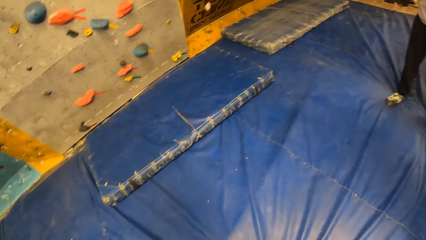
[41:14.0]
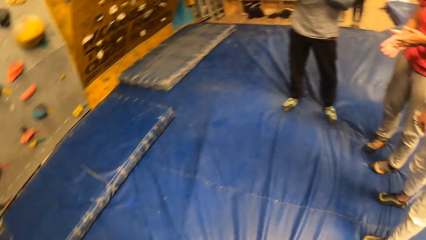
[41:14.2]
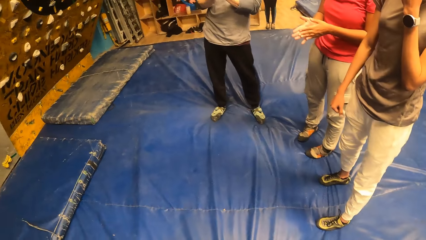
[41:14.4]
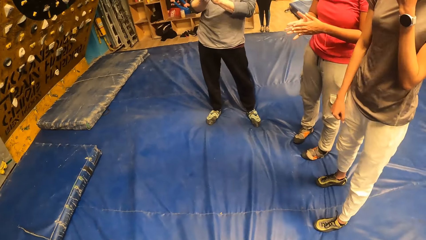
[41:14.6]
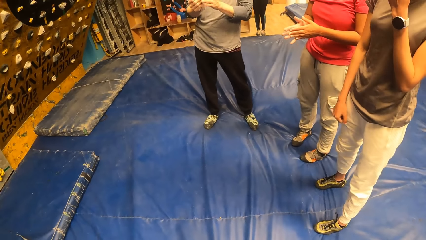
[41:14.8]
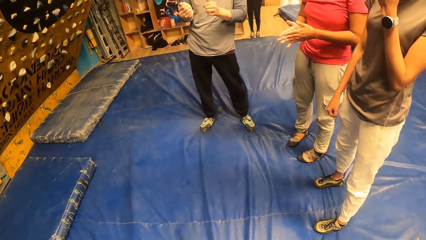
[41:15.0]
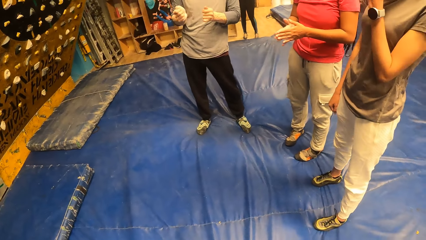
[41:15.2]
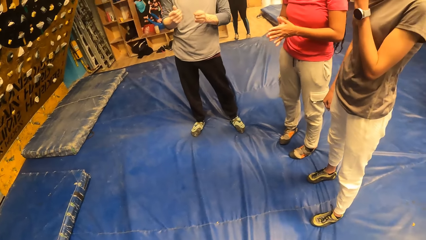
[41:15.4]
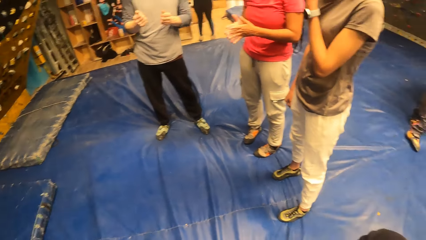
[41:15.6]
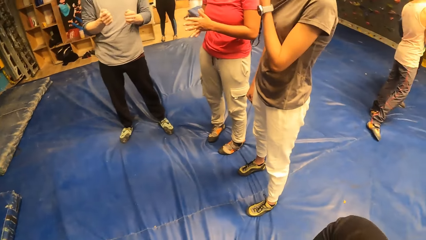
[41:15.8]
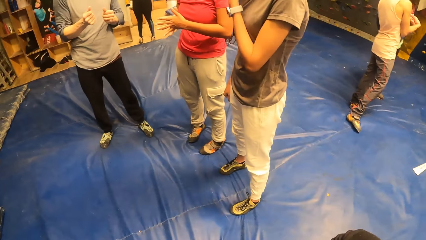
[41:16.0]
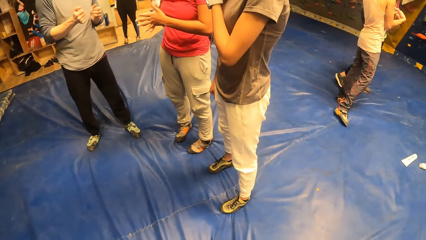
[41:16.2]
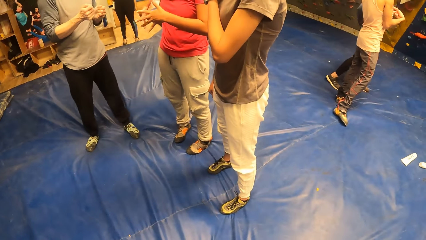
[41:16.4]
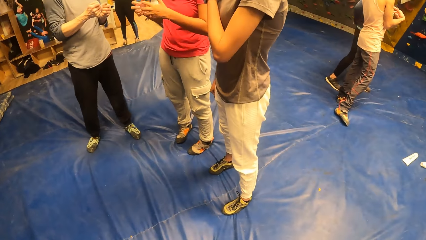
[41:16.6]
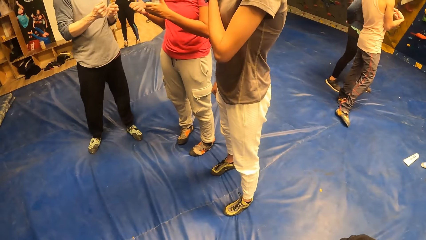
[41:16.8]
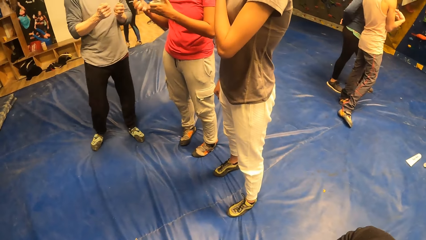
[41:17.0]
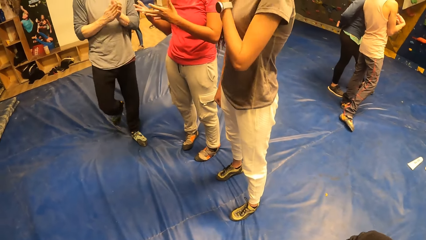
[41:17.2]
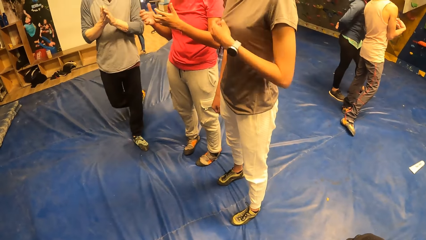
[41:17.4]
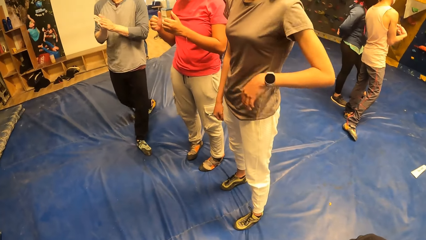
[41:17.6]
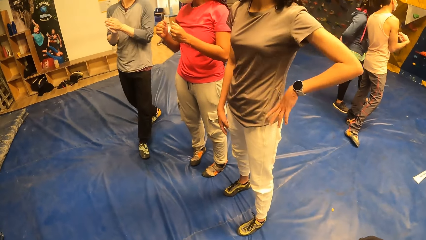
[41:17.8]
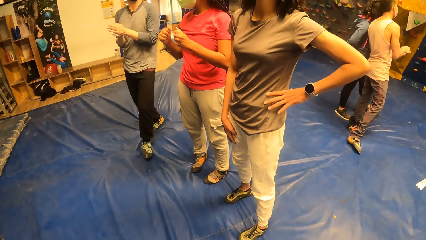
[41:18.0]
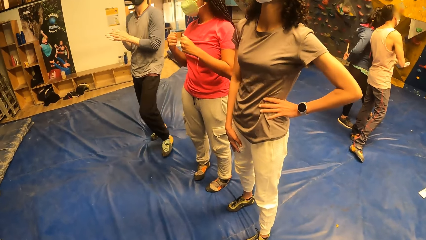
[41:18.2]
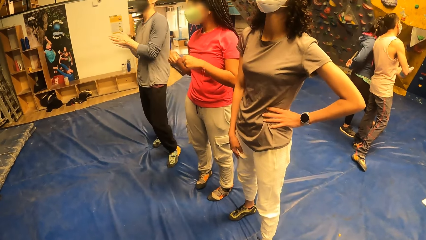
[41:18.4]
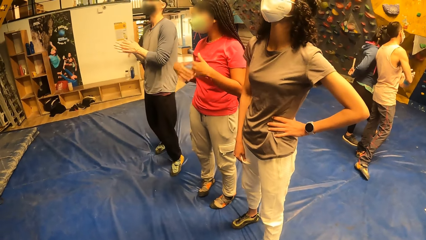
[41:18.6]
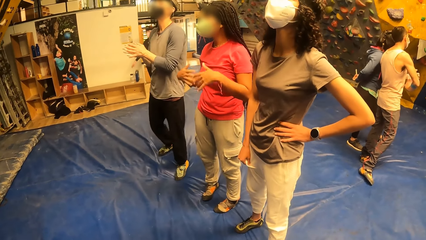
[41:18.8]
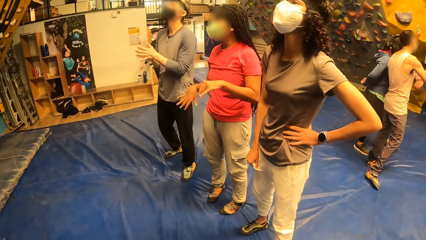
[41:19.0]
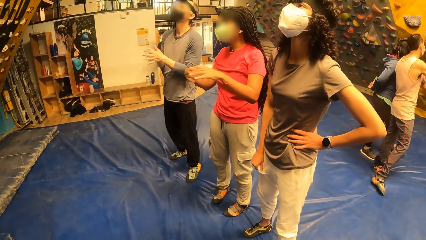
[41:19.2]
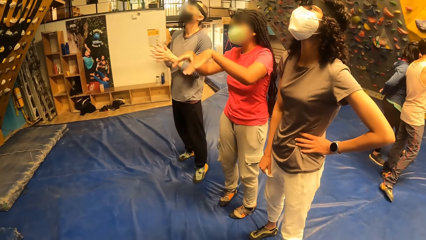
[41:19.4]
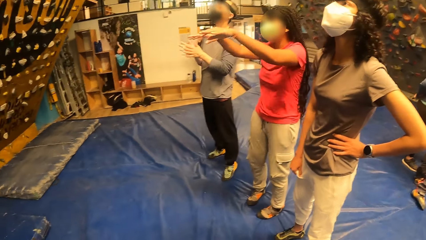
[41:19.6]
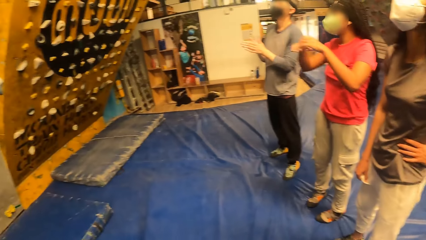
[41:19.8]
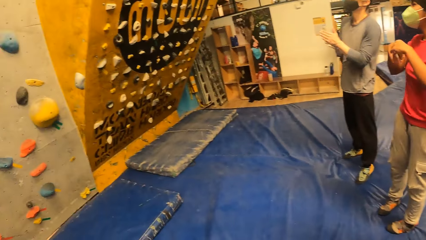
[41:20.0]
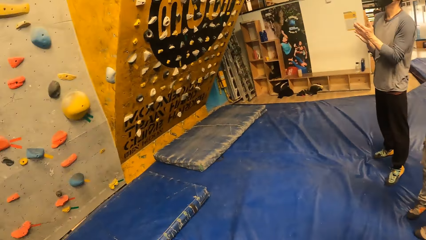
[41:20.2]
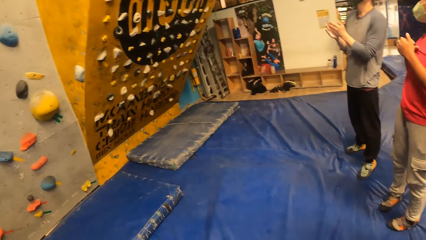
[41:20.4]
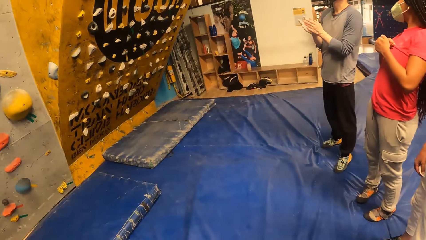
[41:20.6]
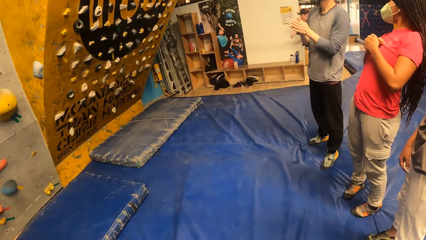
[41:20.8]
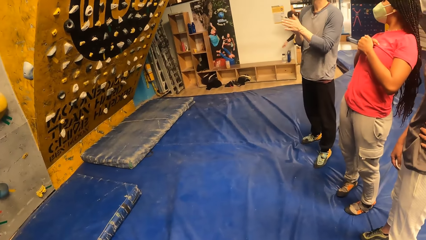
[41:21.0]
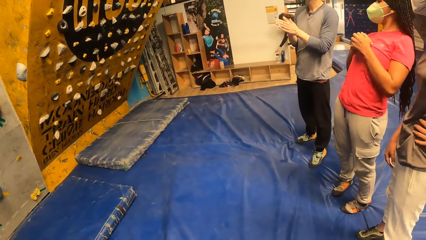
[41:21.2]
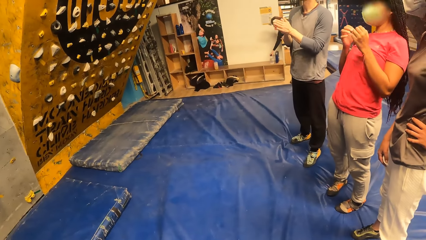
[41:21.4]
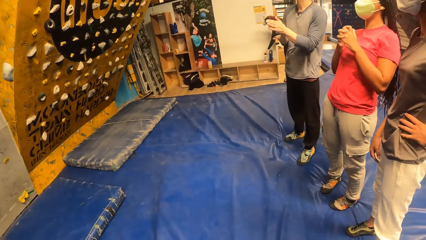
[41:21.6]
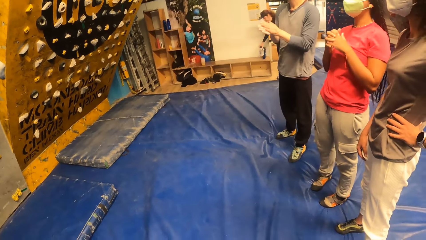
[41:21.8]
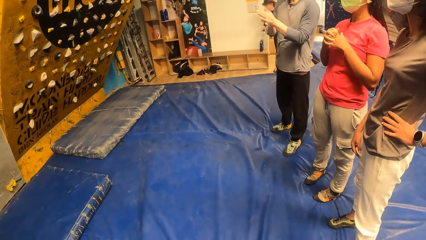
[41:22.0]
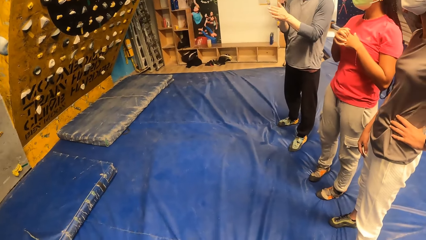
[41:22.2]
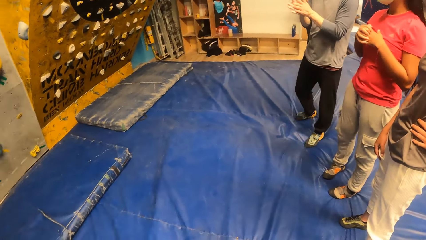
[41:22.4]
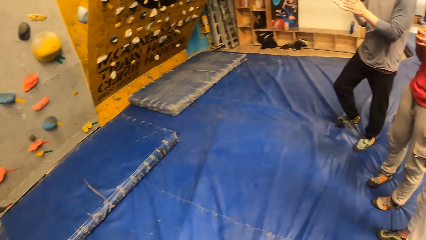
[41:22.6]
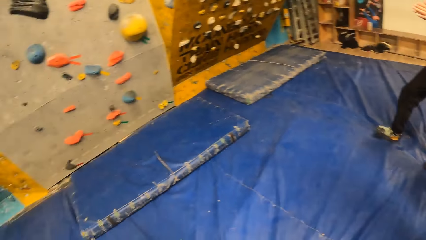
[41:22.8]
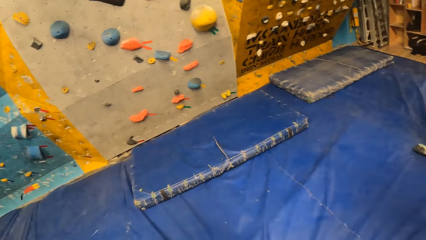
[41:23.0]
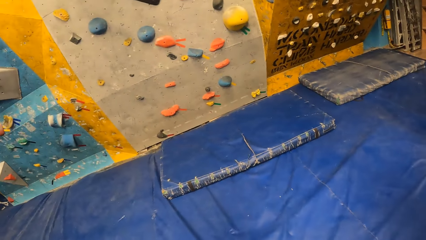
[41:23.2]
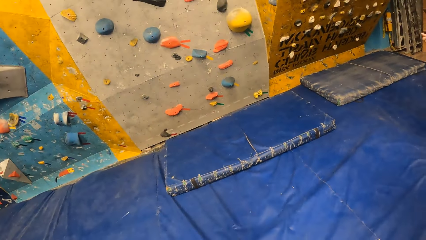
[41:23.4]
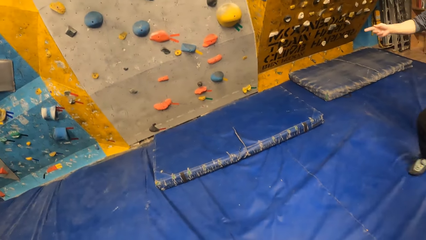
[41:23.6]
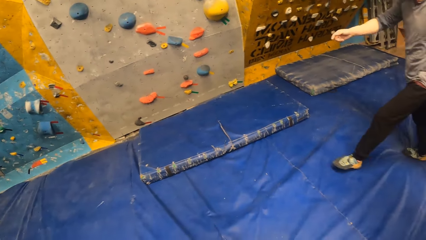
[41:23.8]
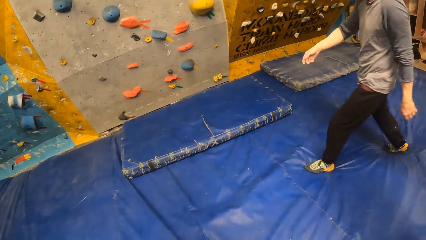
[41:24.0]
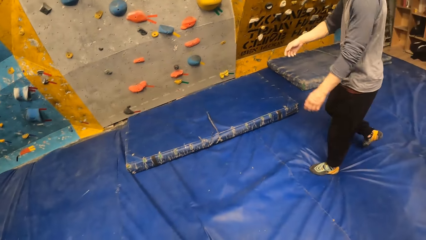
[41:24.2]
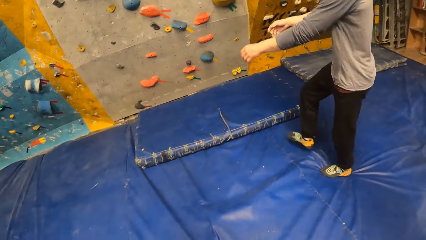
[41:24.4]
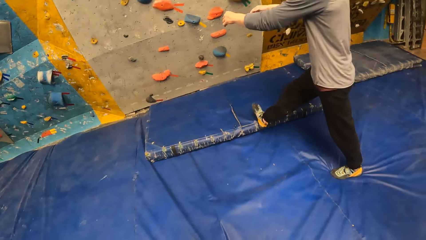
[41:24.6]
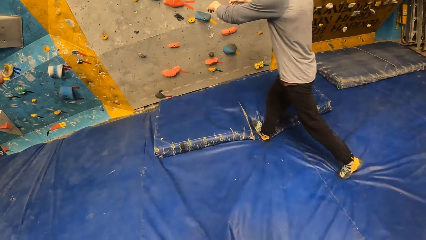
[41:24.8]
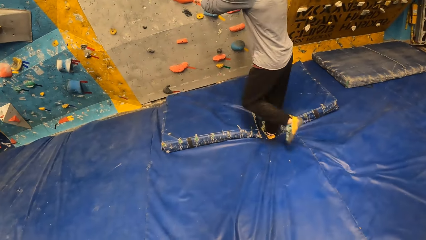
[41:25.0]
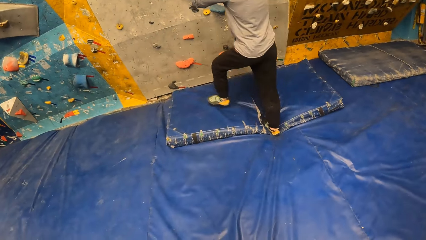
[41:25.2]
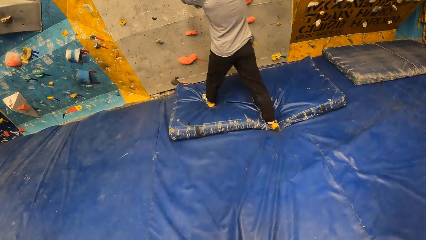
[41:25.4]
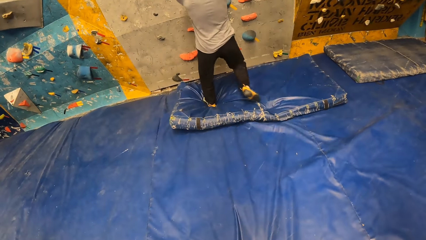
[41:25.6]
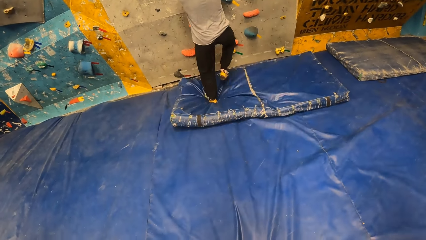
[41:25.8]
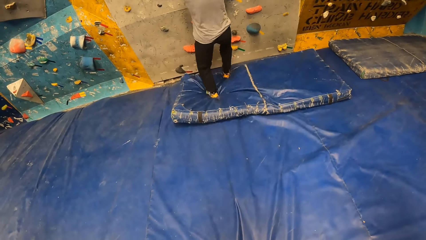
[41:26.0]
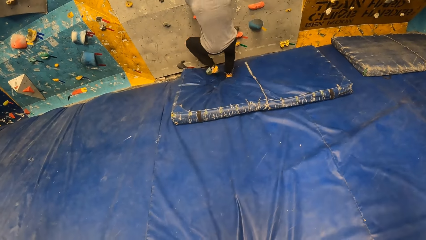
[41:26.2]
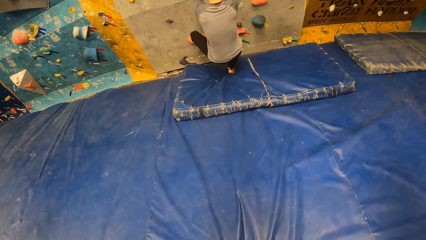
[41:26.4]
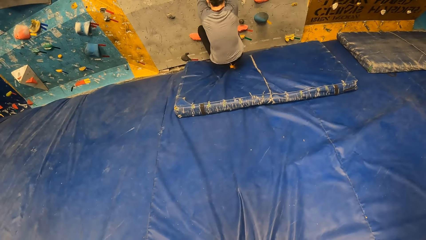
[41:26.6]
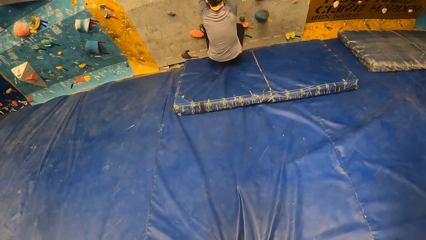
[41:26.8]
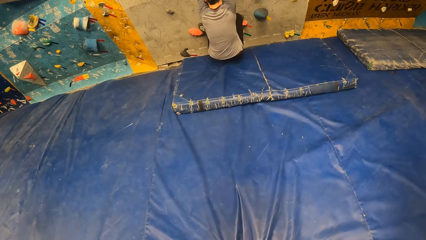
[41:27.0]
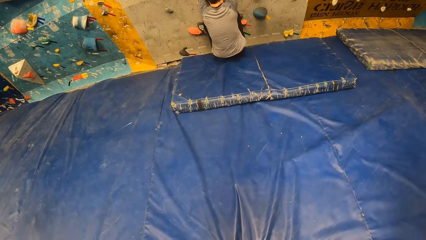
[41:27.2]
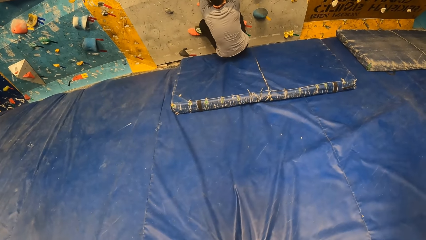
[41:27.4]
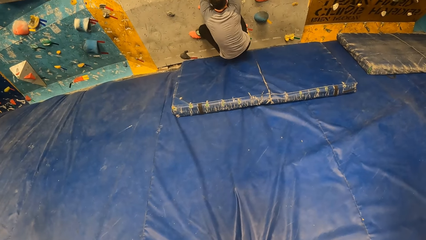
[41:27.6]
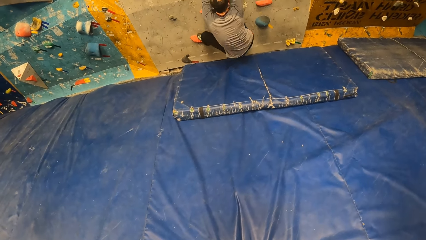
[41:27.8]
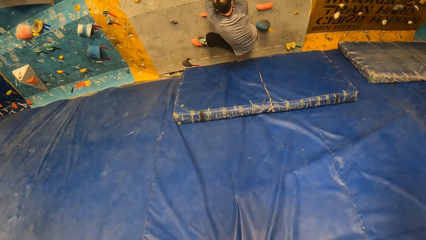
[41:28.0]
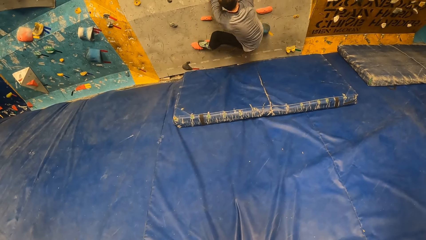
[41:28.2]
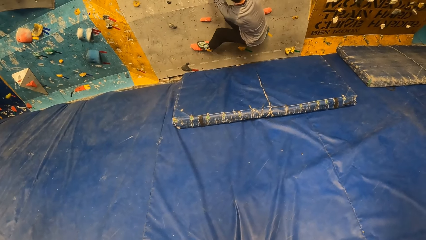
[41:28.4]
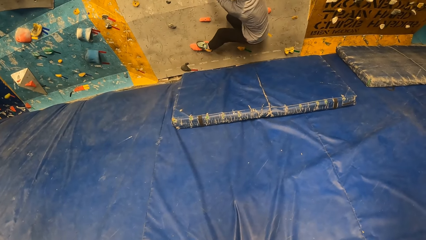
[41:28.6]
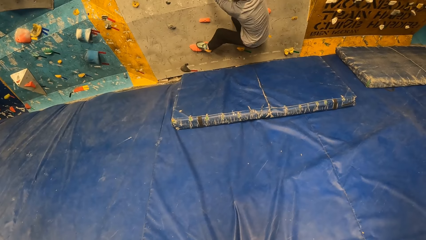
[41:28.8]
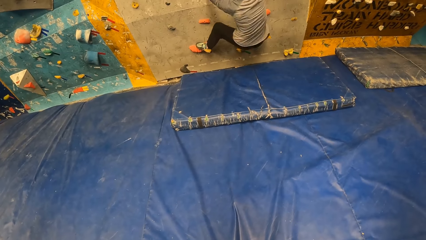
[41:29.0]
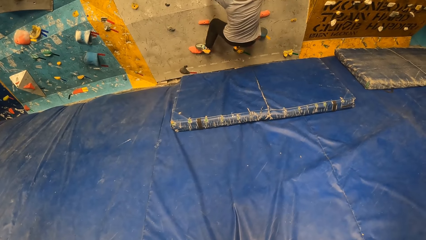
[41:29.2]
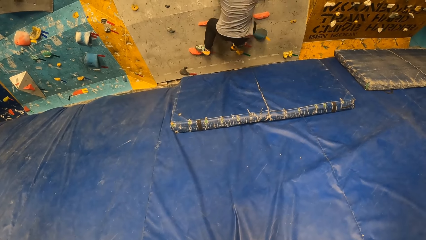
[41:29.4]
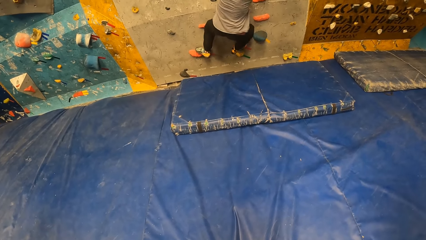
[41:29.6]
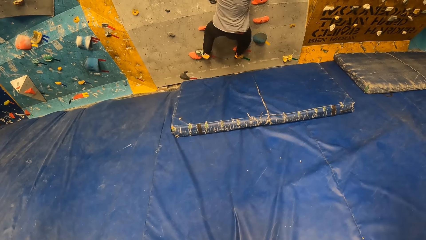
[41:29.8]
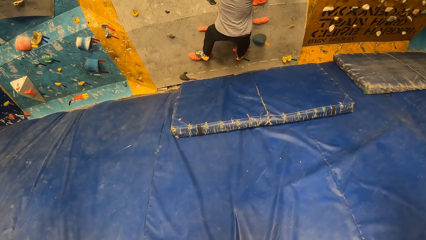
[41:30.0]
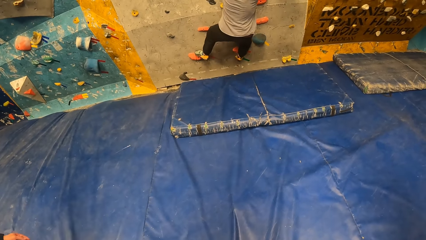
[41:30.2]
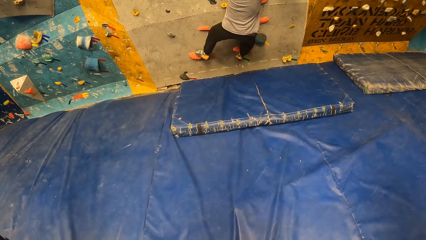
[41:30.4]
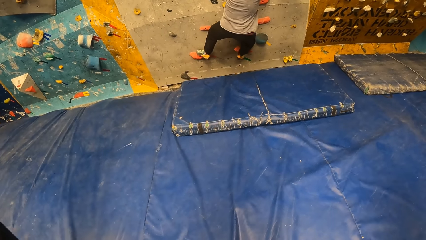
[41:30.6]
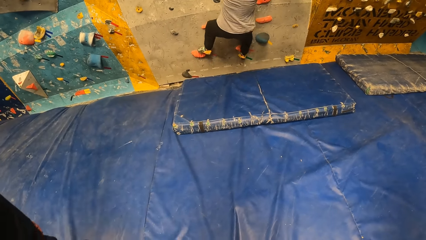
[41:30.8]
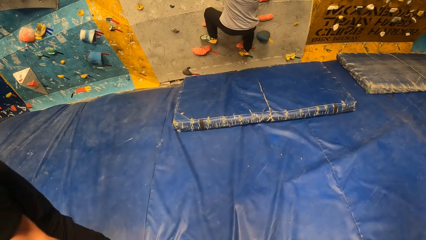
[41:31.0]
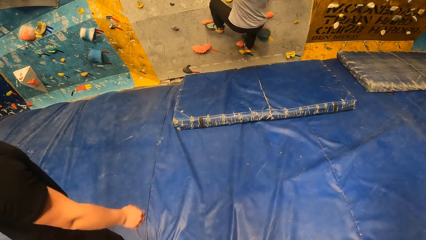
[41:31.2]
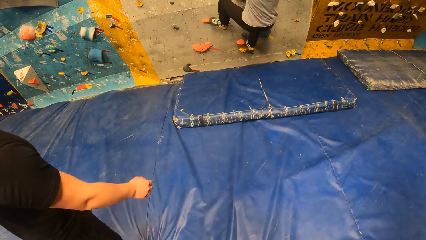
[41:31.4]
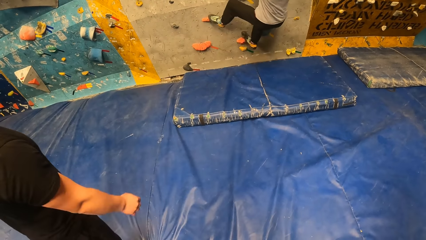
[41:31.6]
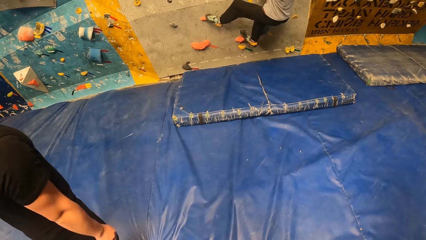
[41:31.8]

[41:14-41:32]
A woman rubs her hands together. A man folds his hands. Another woman puts her left hand on her waist. The first woman interacts with the man. The man climbs the Revit climbing wall at the wall climbing centre.
